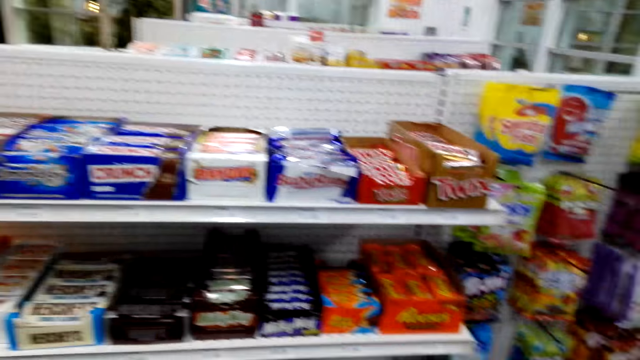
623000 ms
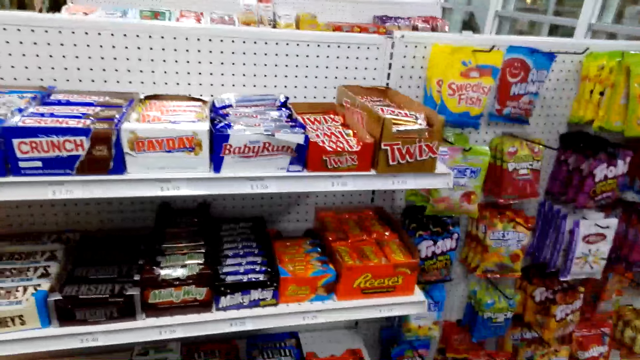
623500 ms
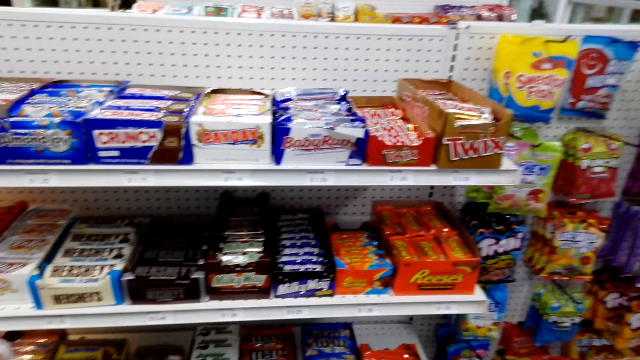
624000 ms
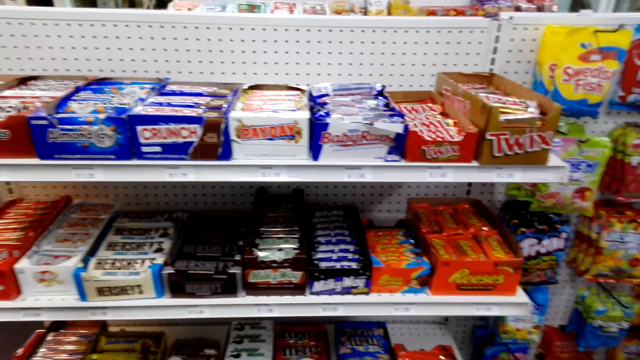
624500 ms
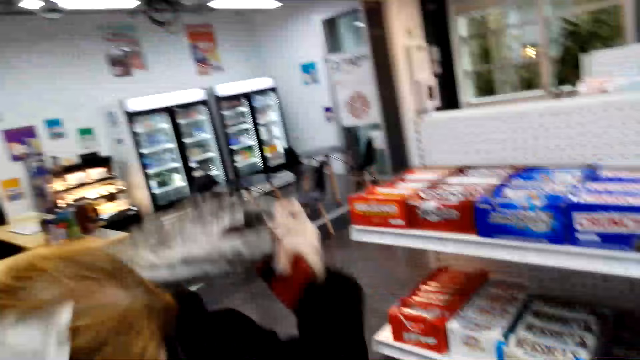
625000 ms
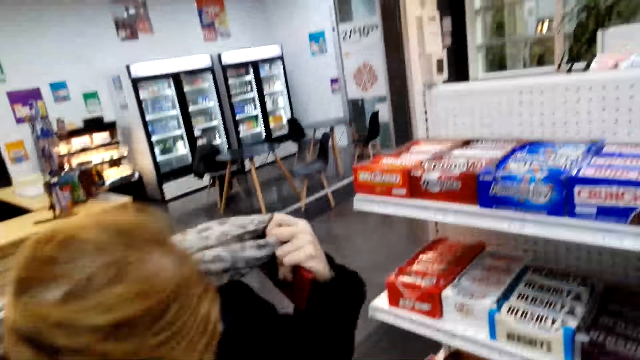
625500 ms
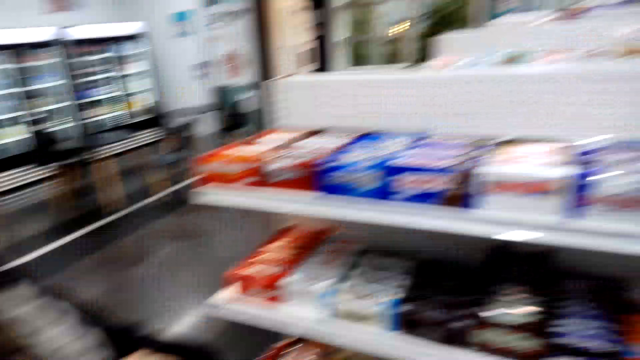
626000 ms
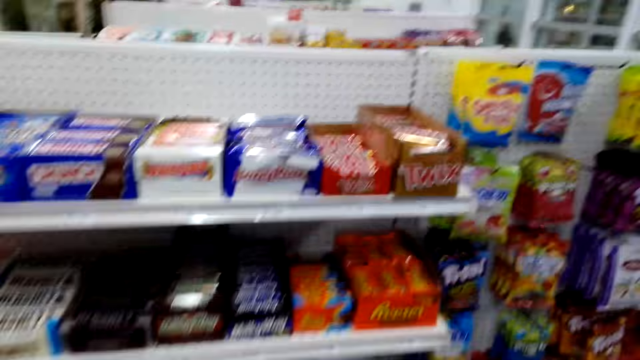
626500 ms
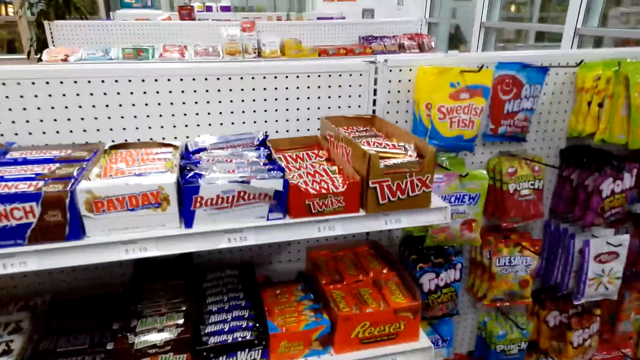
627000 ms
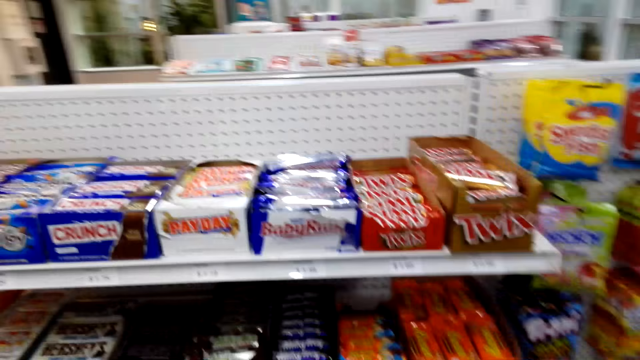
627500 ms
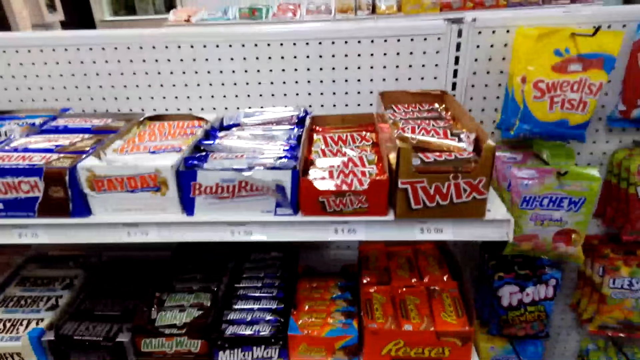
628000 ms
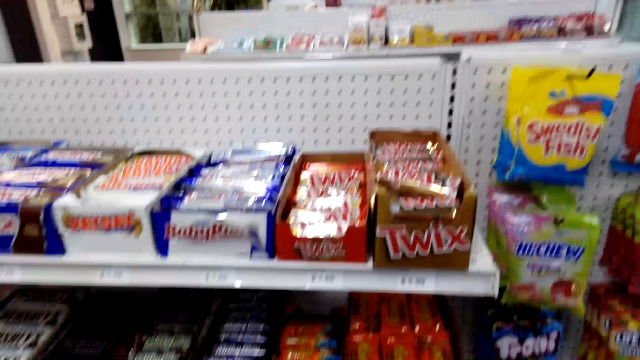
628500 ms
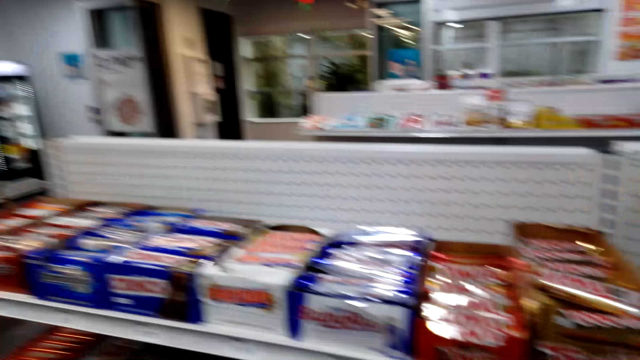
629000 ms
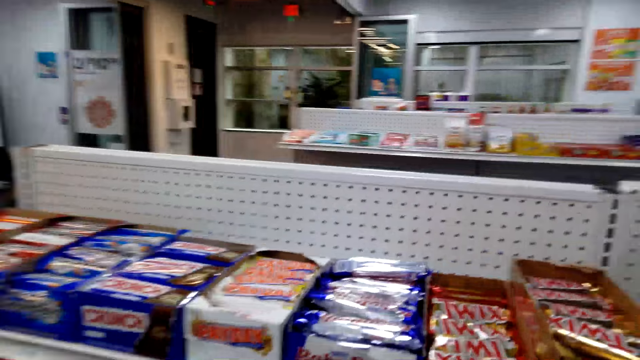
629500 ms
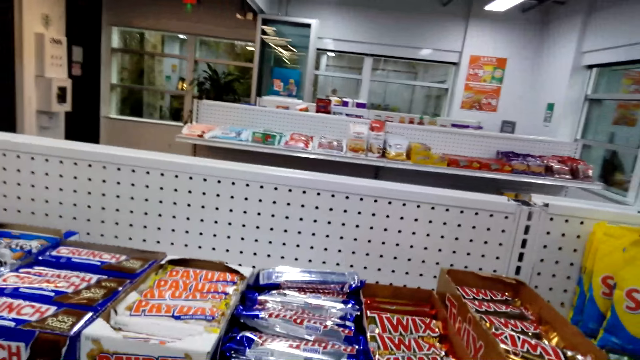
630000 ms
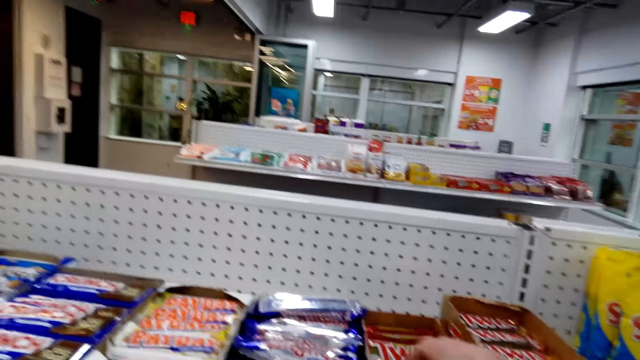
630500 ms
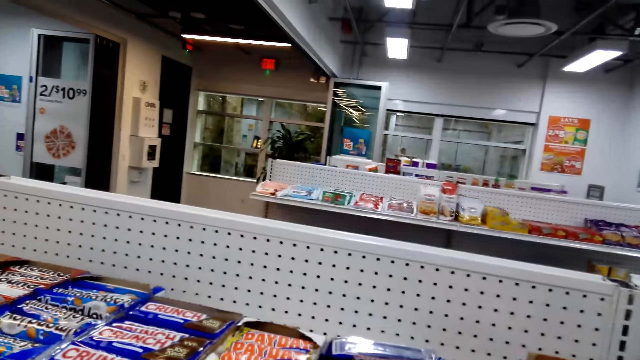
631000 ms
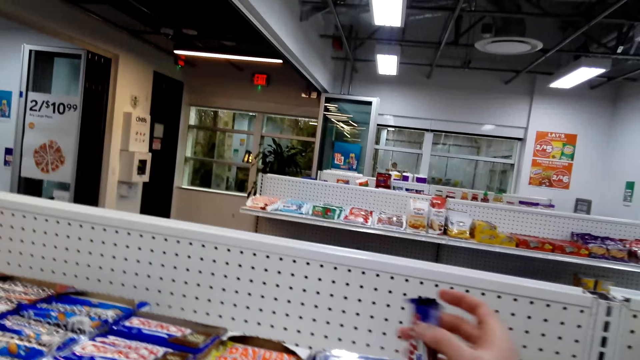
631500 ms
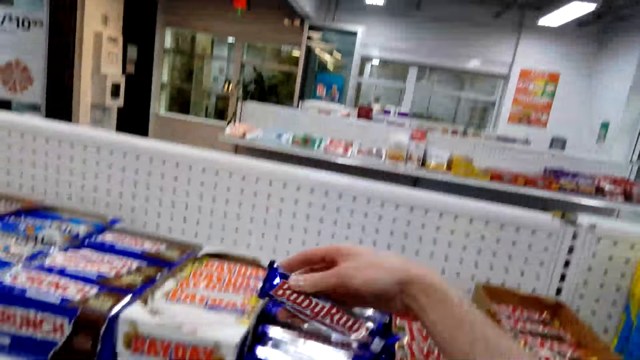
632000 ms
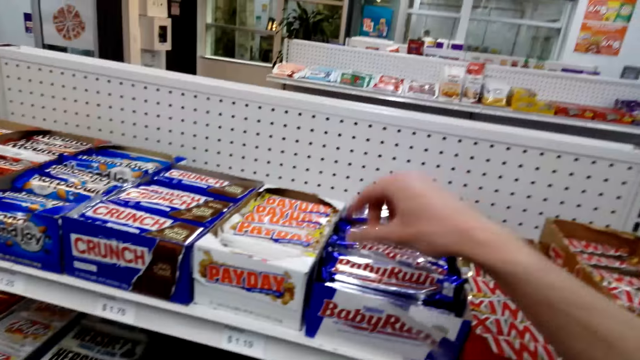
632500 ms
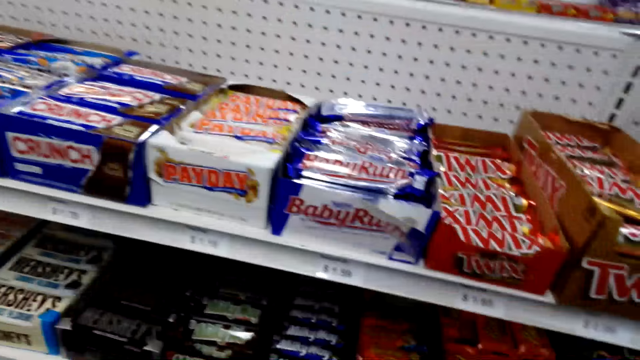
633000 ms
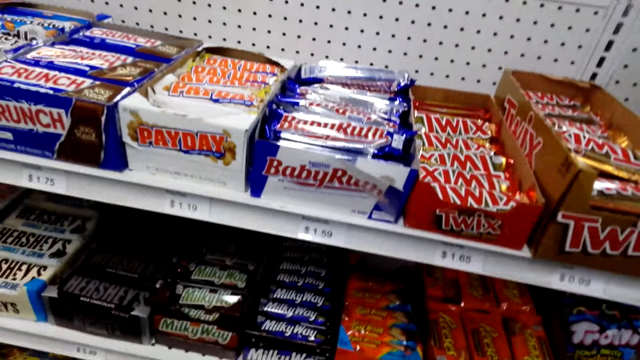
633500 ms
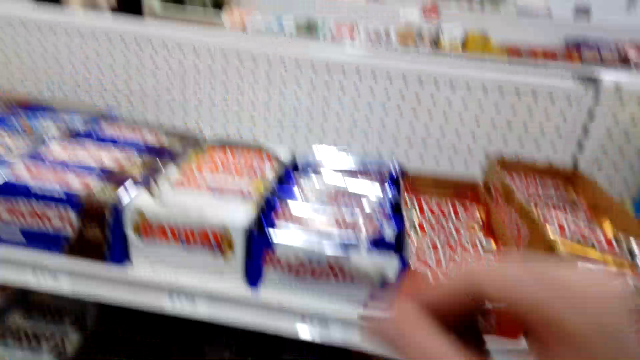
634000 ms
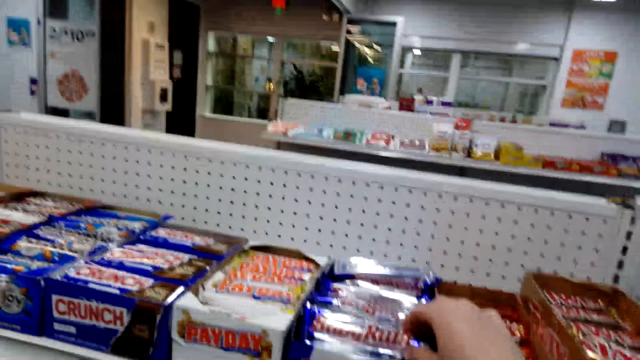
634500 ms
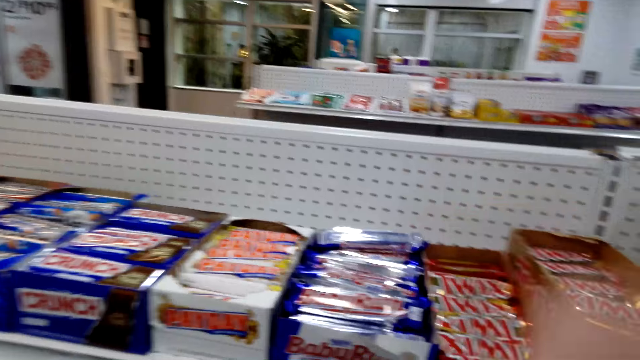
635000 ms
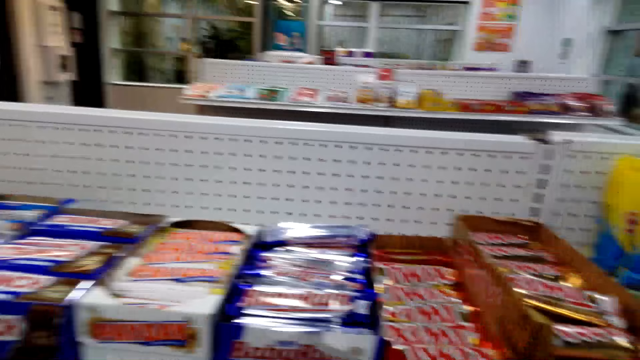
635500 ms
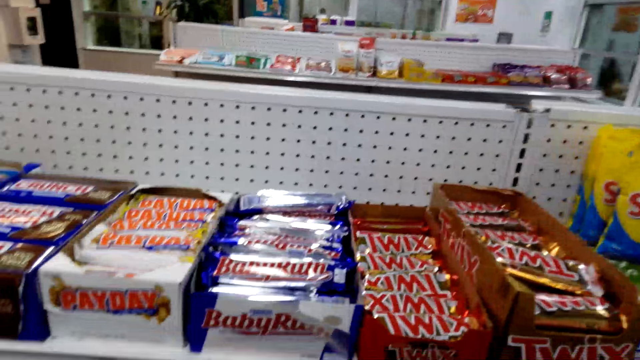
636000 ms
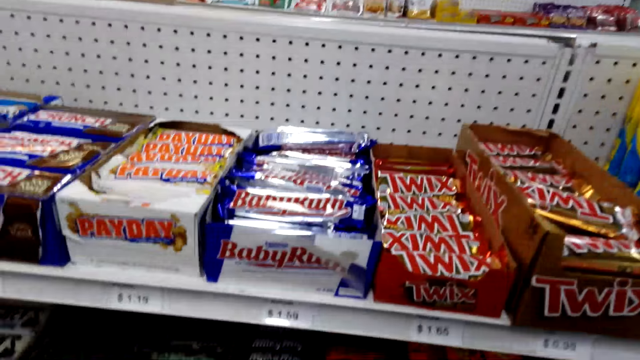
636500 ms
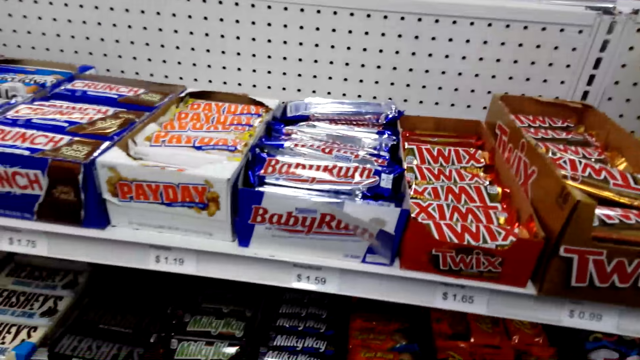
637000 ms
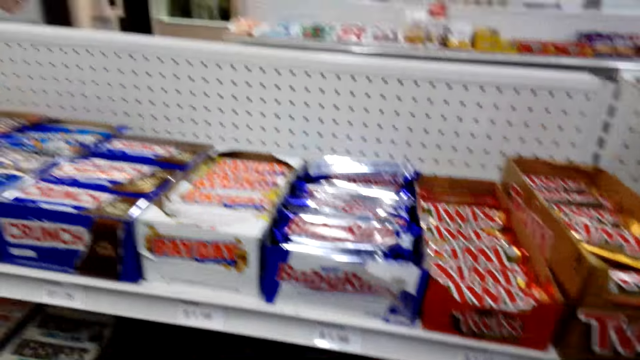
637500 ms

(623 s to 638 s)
The camera wearer looks at the shelf. A woman lifts her scarf. The camera wearer looks at the shelf, picks up a candy, puts the candy back and looks around.

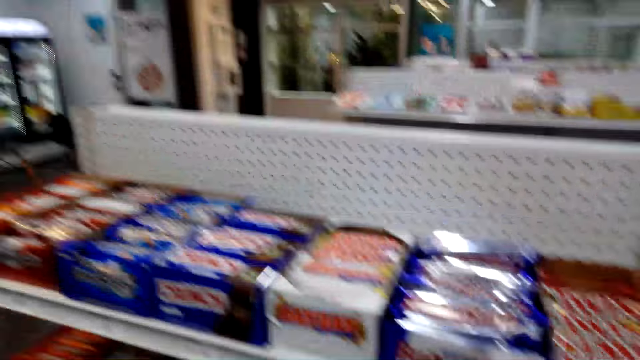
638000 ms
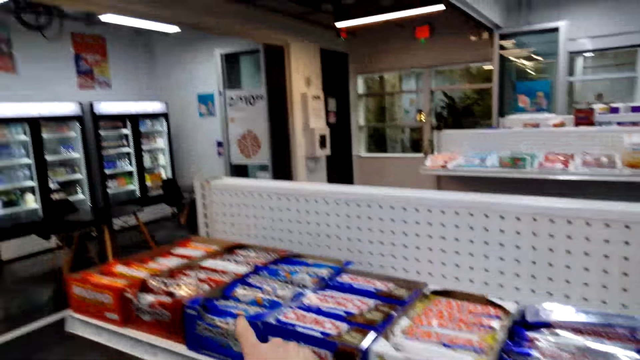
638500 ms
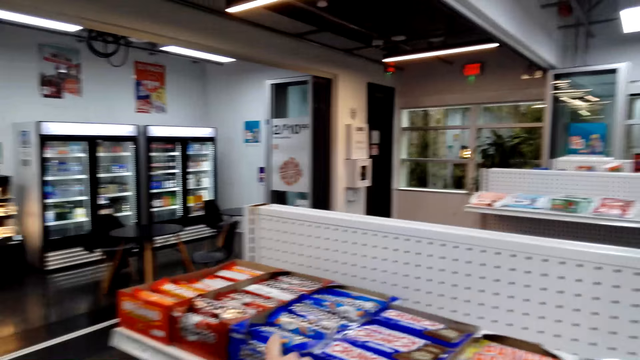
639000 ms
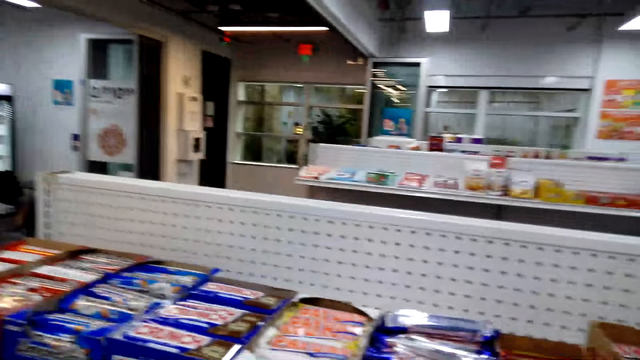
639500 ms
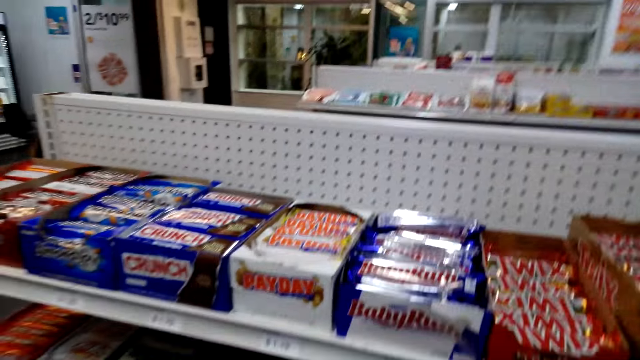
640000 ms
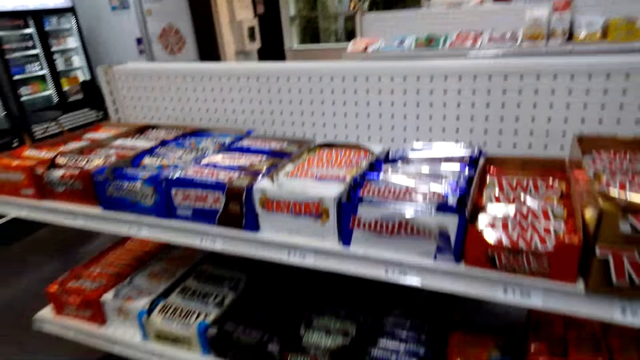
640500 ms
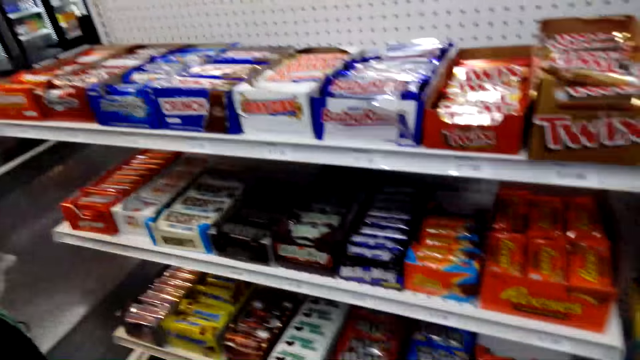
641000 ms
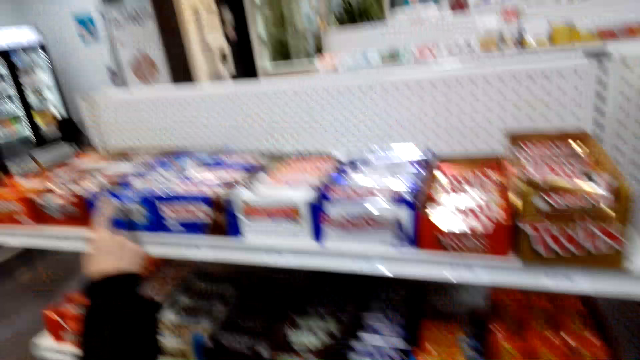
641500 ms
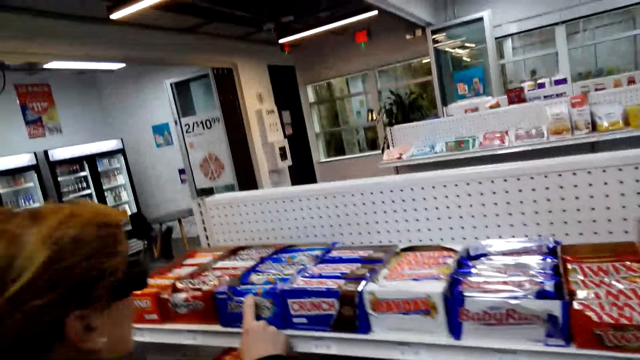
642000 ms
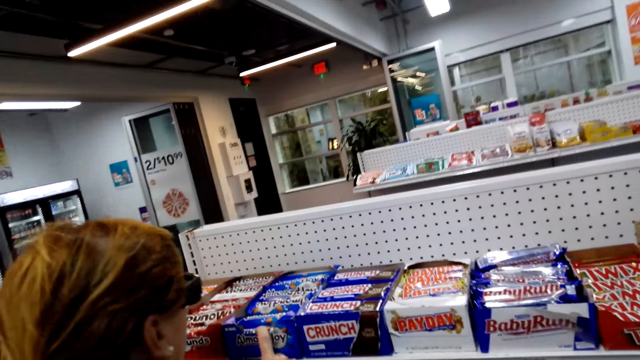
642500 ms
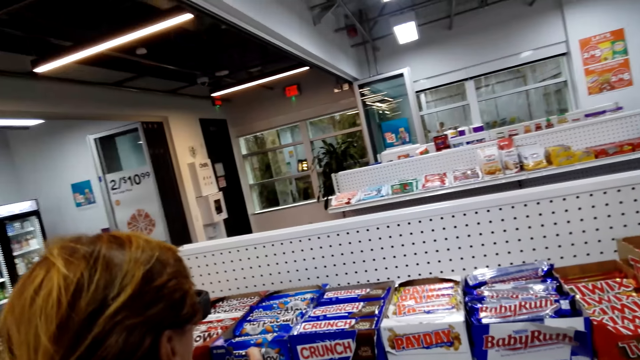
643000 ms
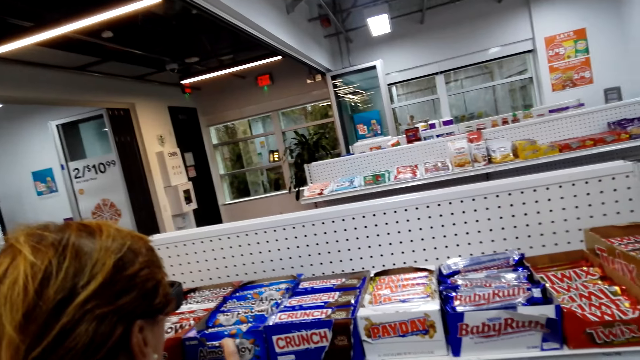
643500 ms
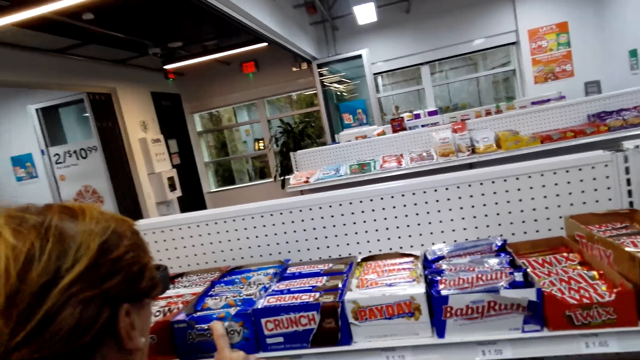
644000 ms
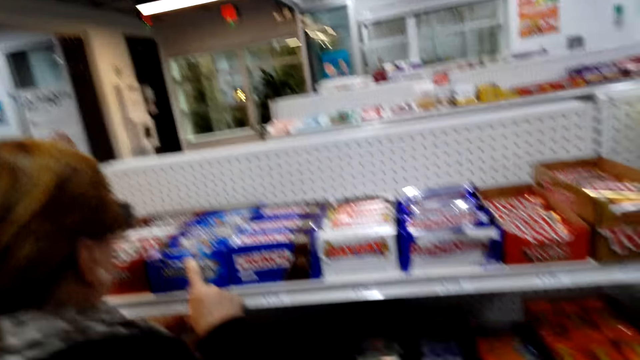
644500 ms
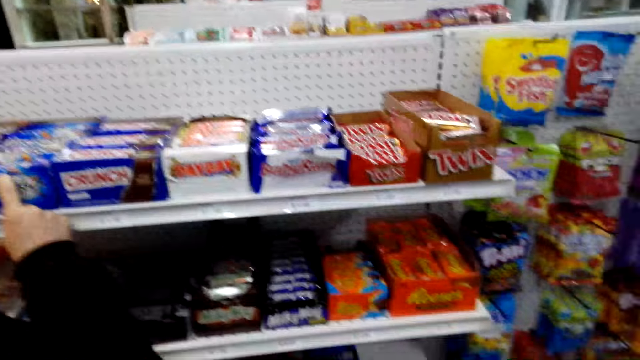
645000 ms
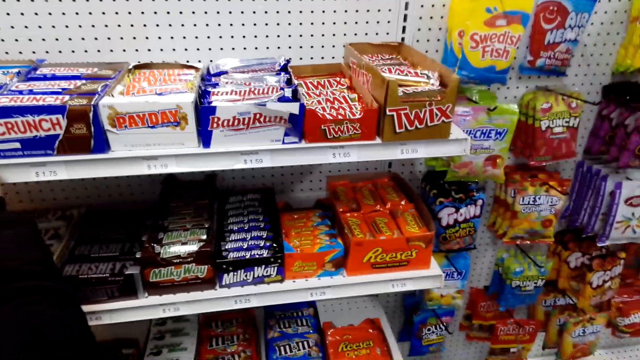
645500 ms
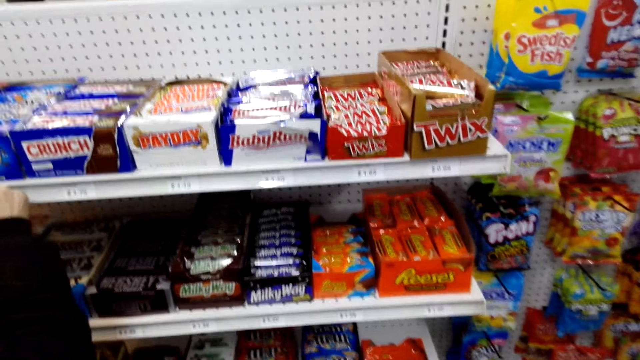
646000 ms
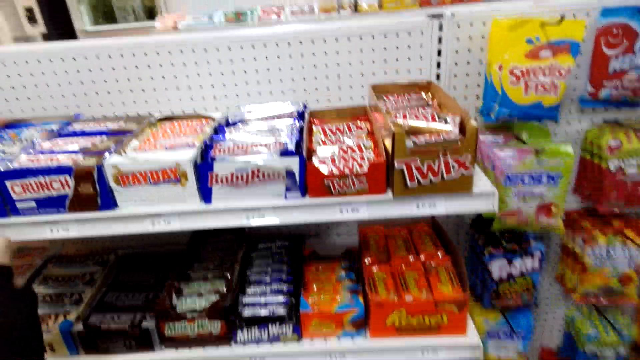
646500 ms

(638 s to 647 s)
A lady points at the chocolate box.
